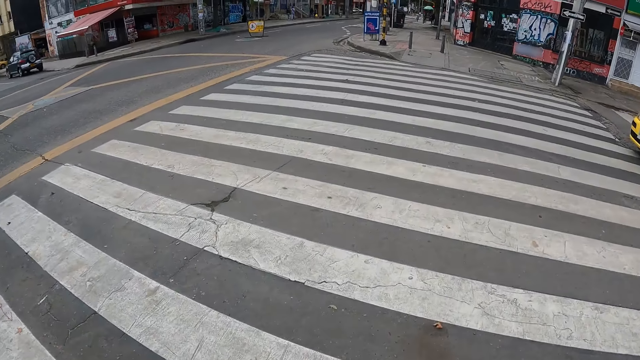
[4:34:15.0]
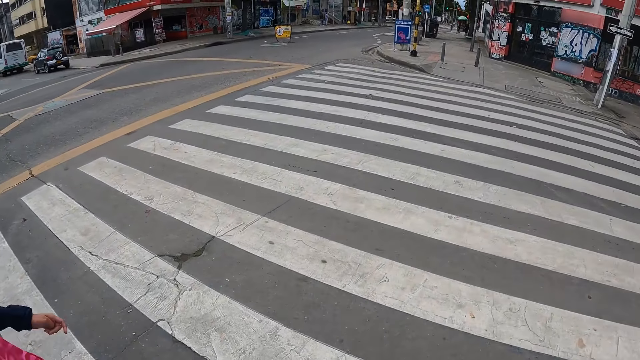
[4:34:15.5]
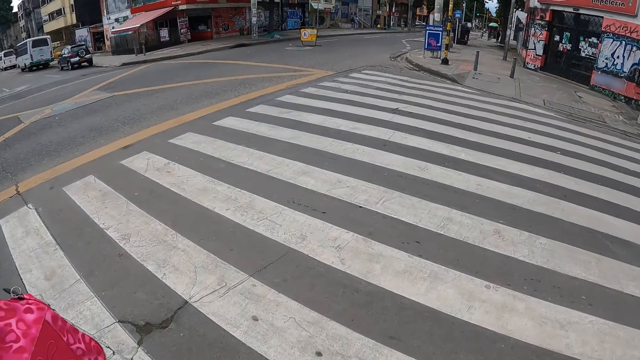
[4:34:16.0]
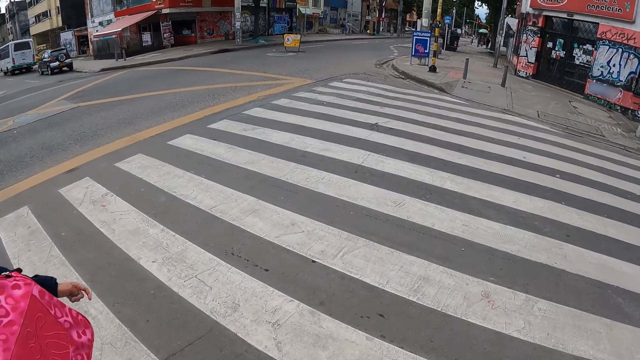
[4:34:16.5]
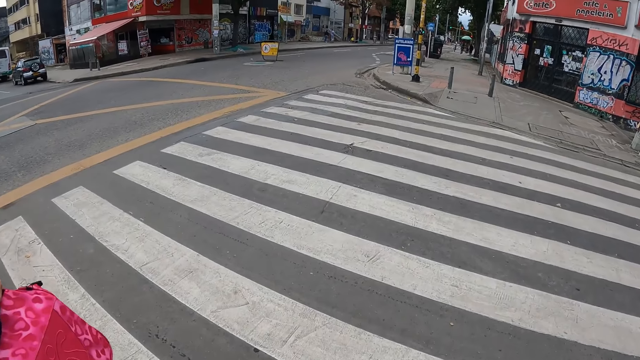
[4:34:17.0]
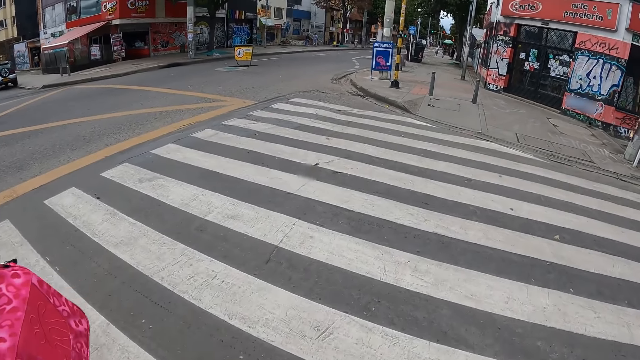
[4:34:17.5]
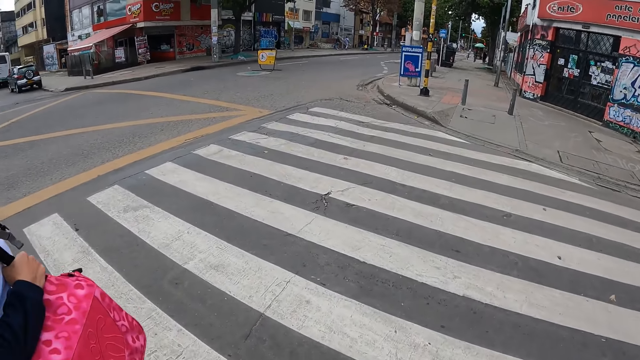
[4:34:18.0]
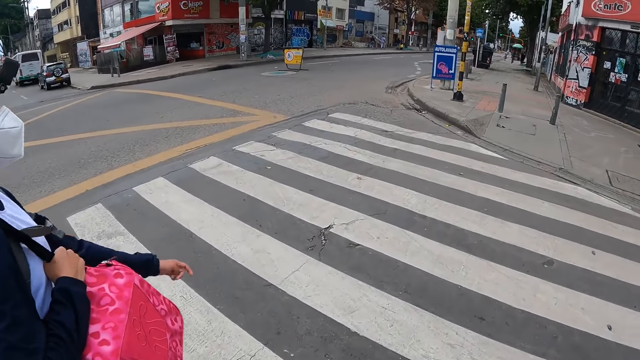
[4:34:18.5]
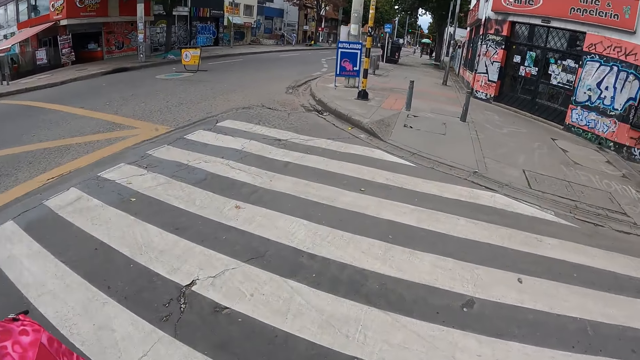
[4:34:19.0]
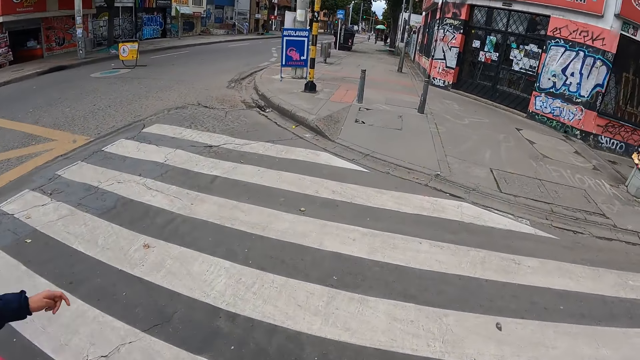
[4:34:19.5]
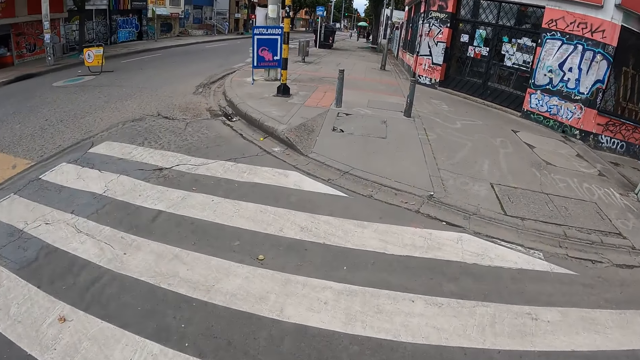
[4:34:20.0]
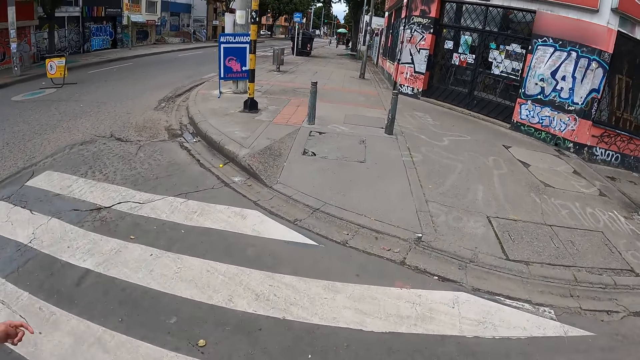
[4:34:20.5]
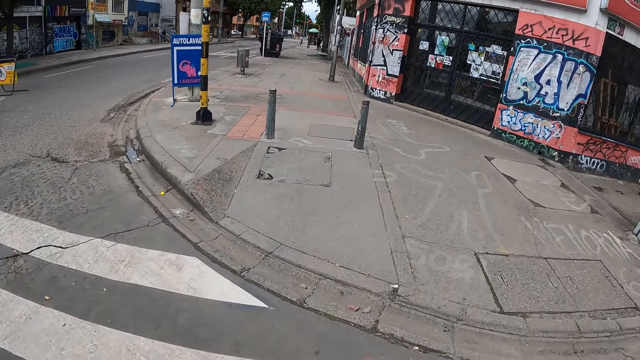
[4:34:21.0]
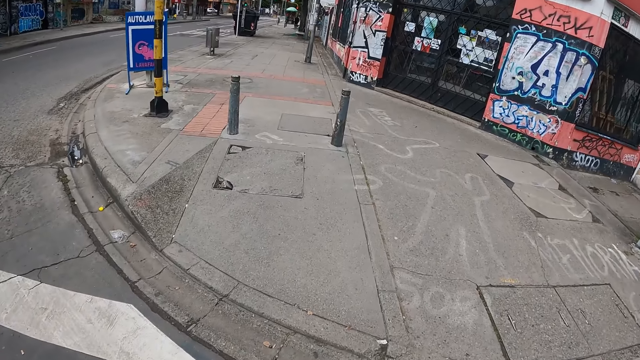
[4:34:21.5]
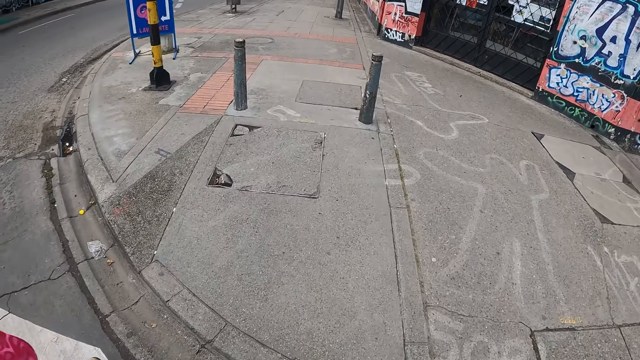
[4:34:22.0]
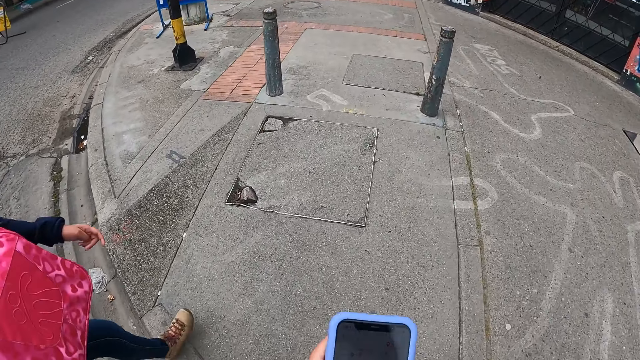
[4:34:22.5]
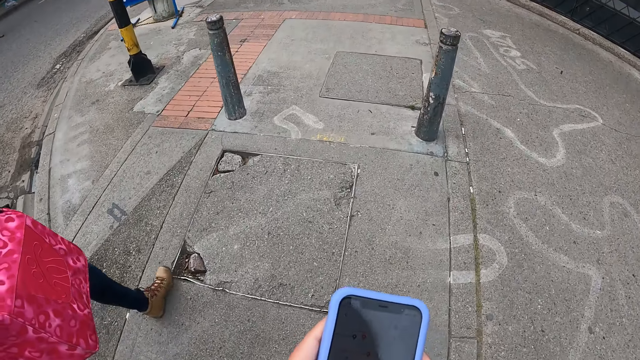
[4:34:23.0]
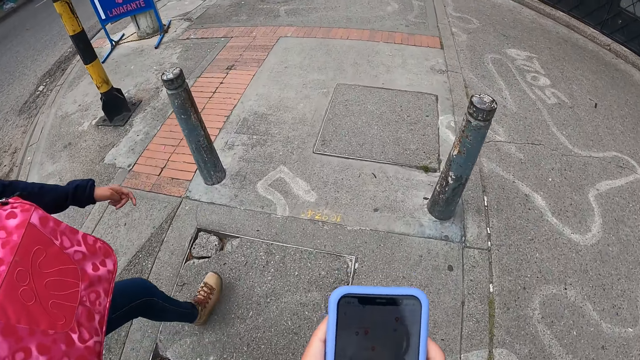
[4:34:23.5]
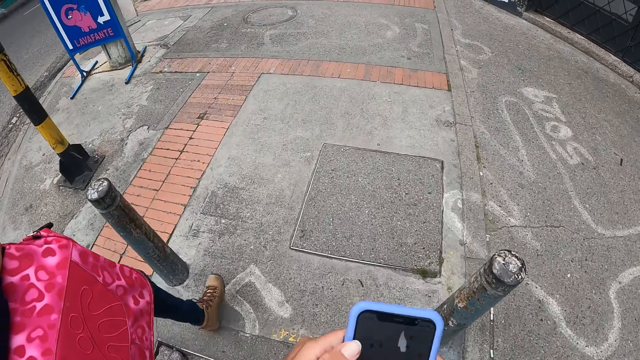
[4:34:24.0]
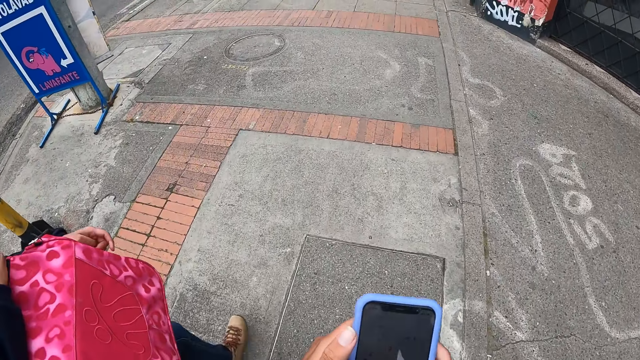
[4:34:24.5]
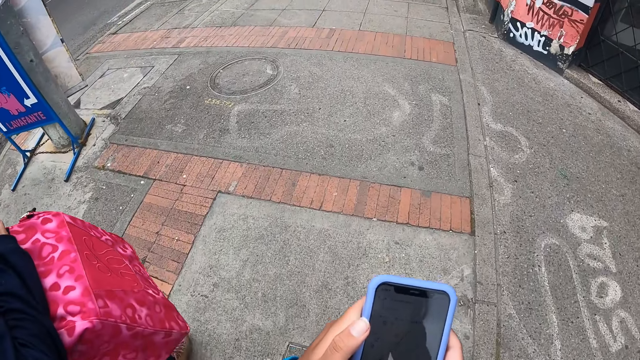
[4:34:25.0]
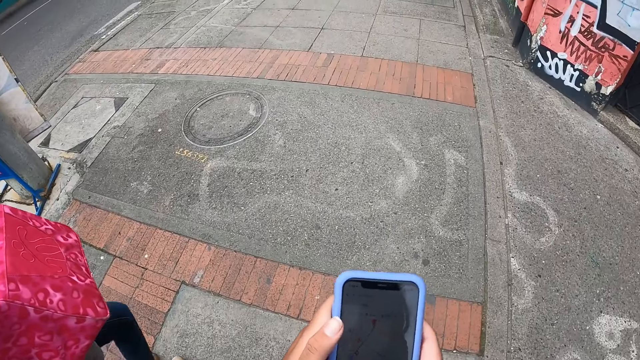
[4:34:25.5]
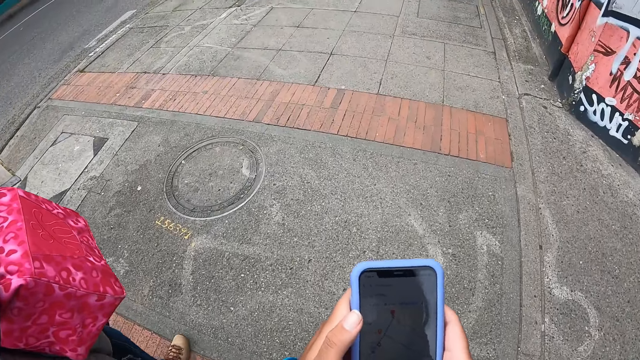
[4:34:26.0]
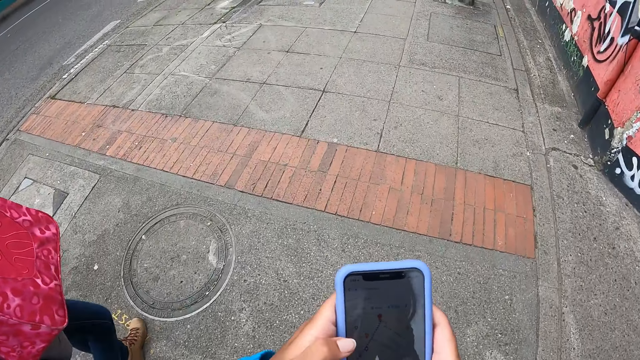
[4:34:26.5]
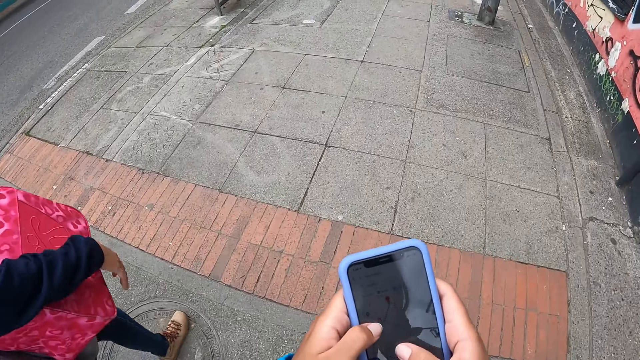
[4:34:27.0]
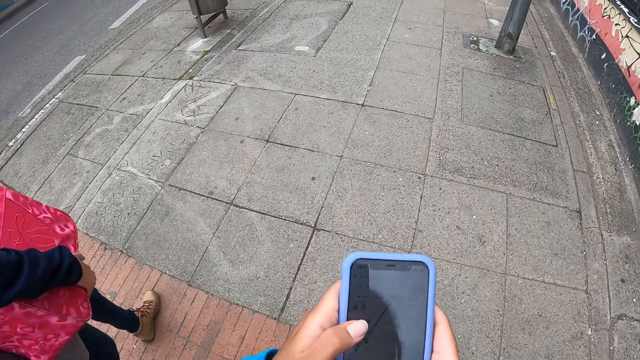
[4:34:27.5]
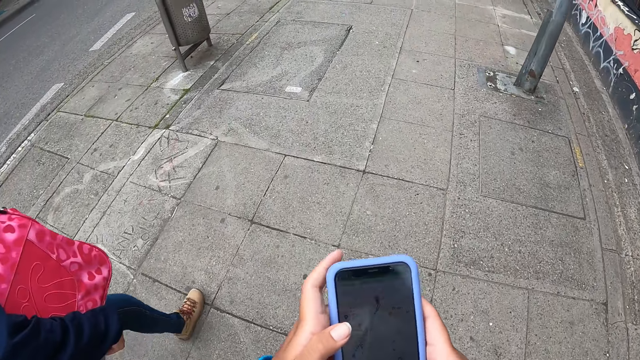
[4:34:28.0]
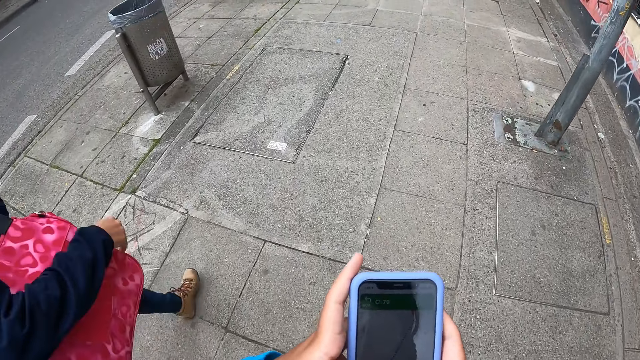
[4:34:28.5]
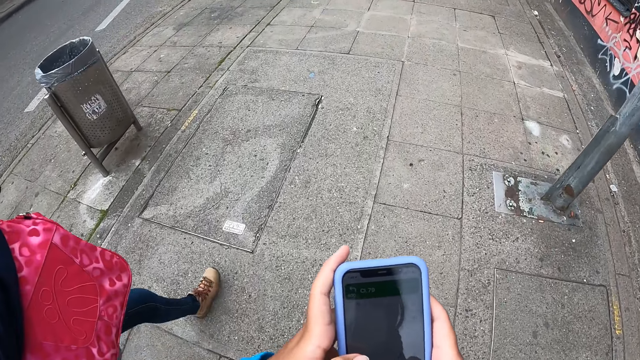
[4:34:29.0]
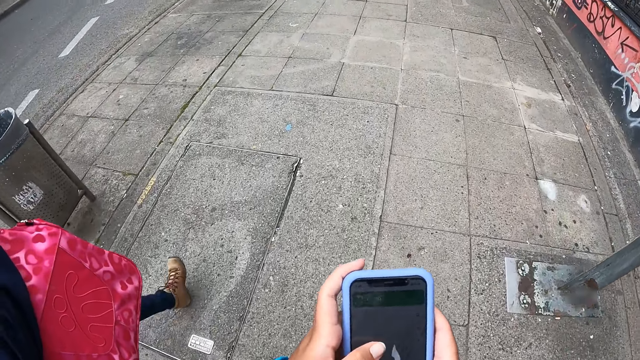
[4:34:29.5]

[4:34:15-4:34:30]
The camera wearer walks. They operate the phone with both hands, climb on a sidewalk of the road with a woman, and walk on the sidewalk with the woman. The woman pulls a bag closer with her right hand.

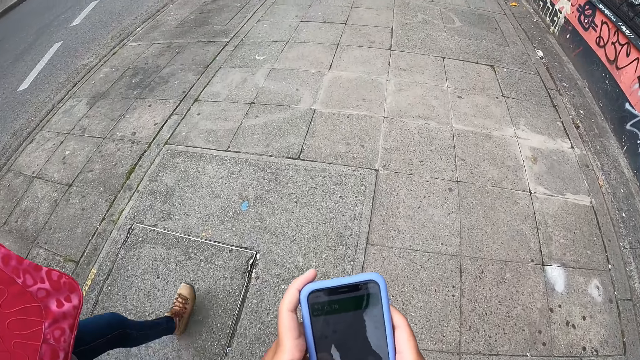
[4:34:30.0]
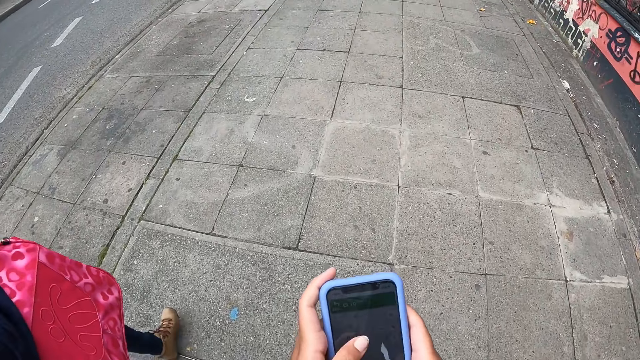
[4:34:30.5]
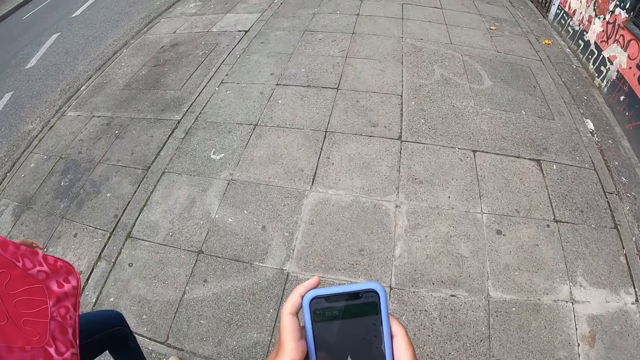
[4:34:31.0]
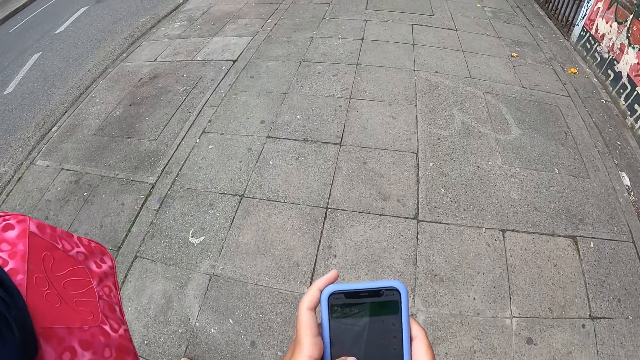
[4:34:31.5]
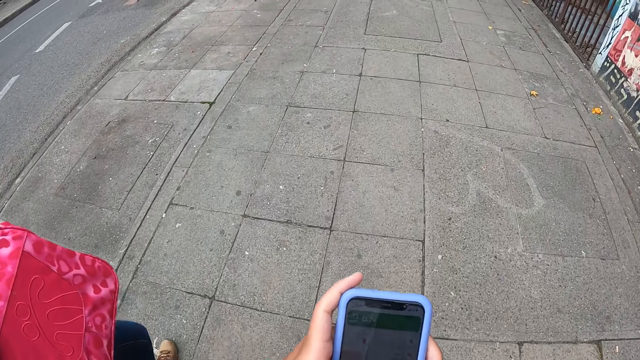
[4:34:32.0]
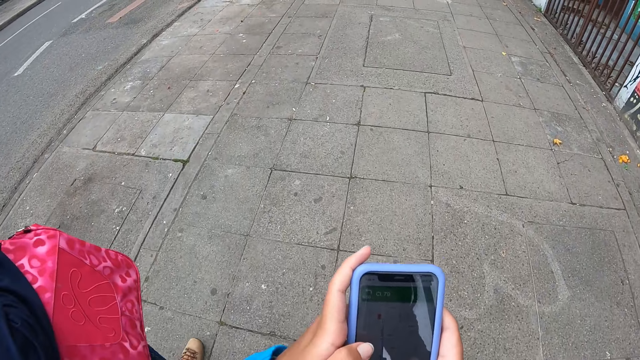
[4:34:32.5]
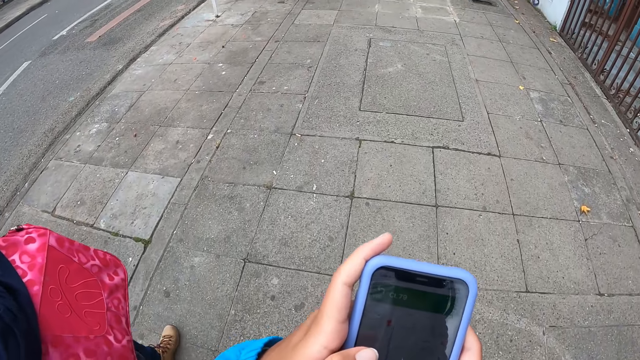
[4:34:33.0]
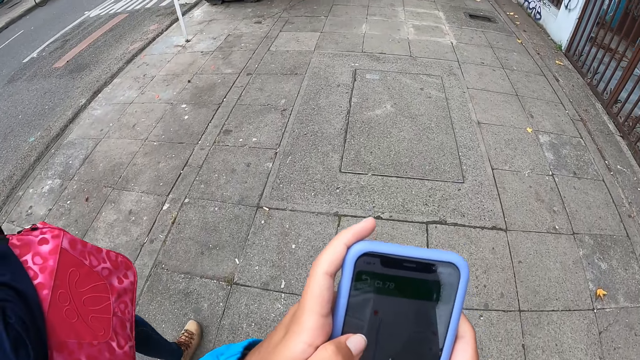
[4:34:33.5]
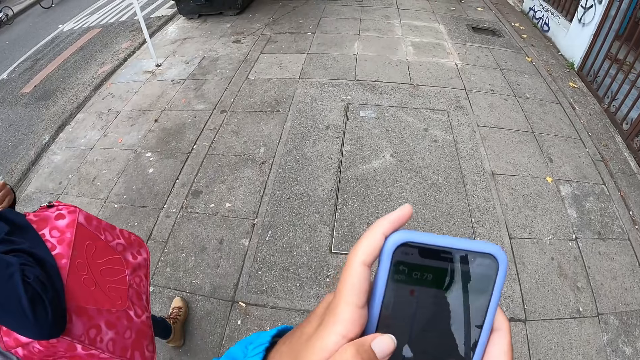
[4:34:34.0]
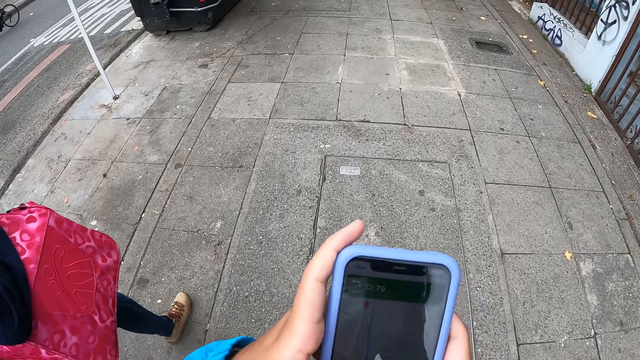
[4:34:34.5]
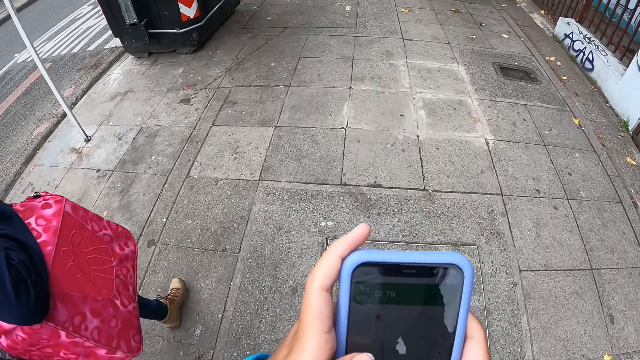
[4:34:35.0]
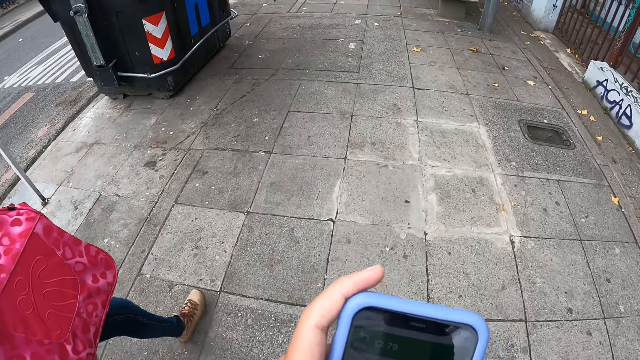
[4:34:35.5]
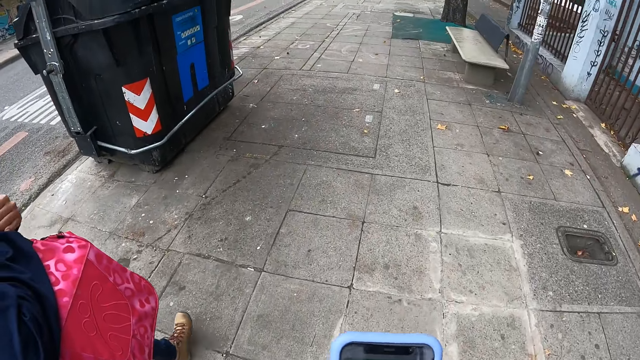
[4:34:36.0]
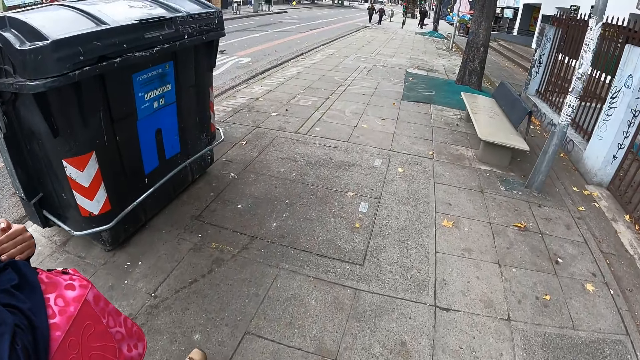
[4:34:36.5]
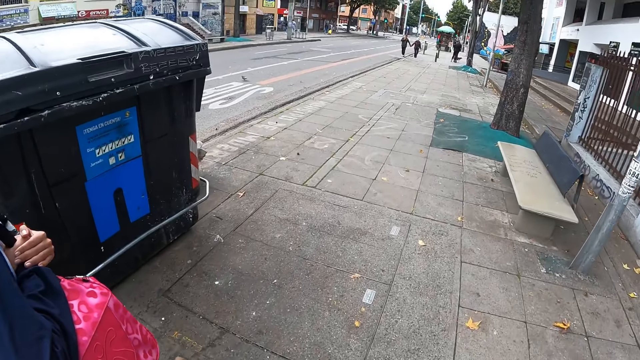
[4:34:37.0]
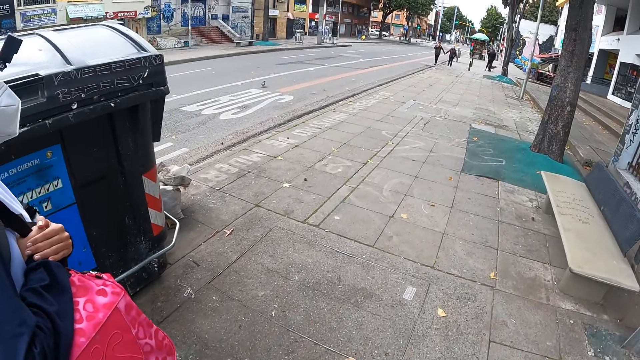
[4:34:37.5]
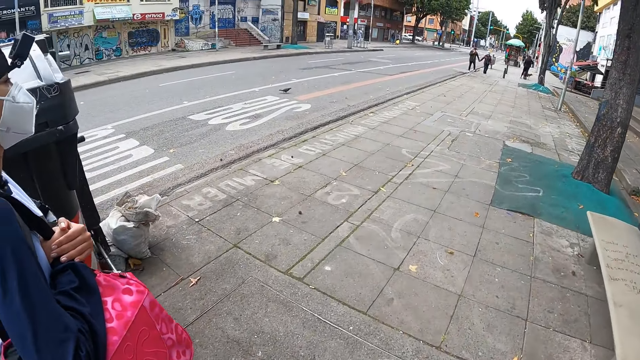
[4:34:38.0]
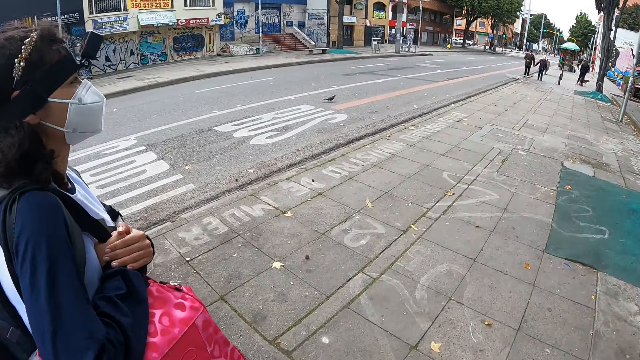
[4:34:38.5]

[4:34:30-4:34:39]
The camera wearer walks.
